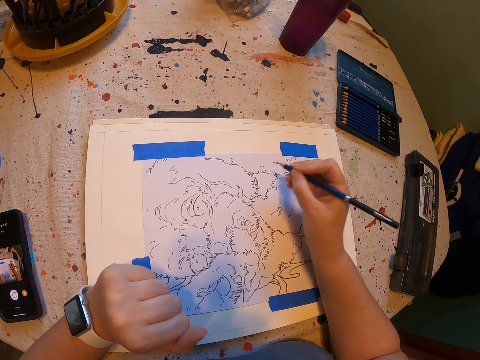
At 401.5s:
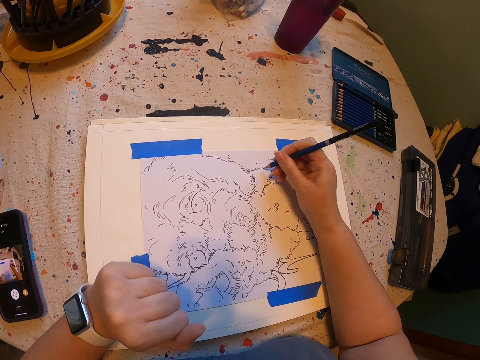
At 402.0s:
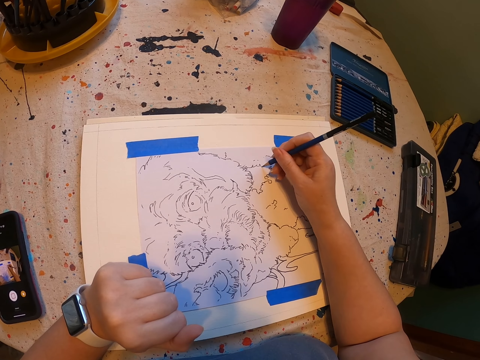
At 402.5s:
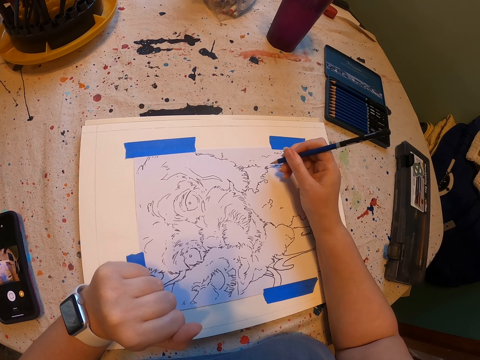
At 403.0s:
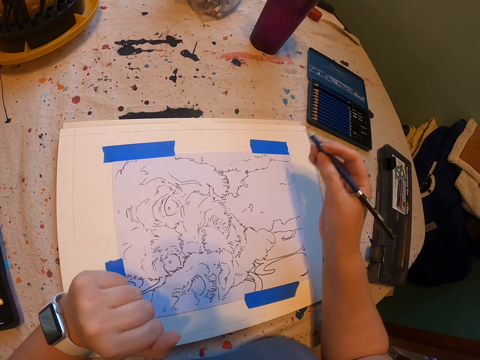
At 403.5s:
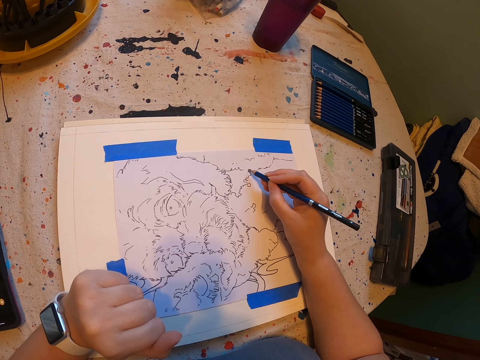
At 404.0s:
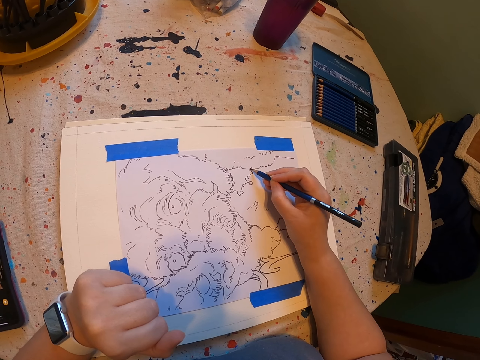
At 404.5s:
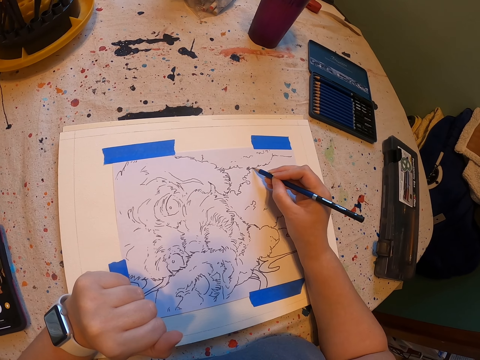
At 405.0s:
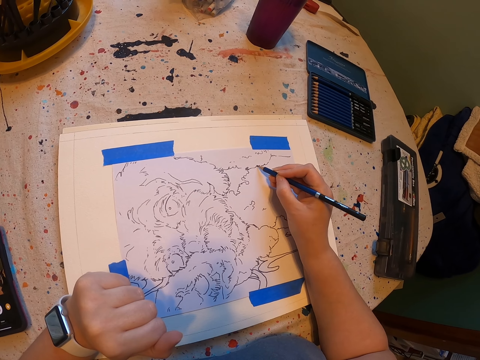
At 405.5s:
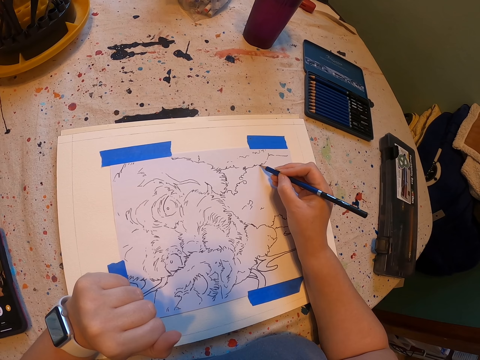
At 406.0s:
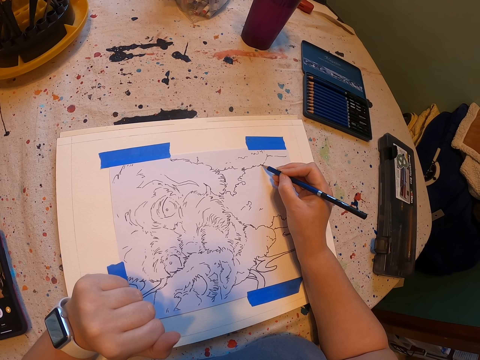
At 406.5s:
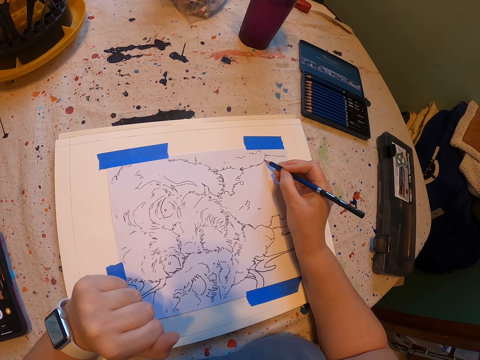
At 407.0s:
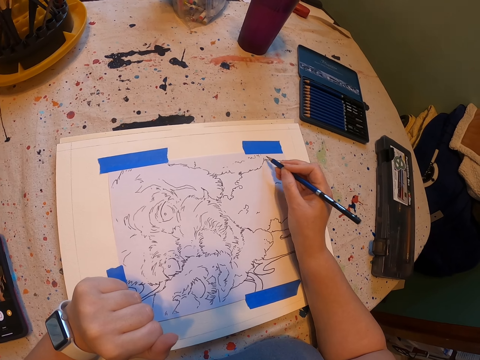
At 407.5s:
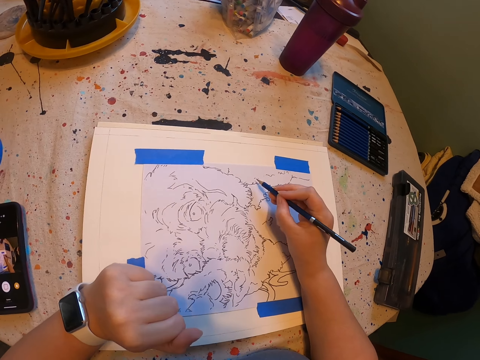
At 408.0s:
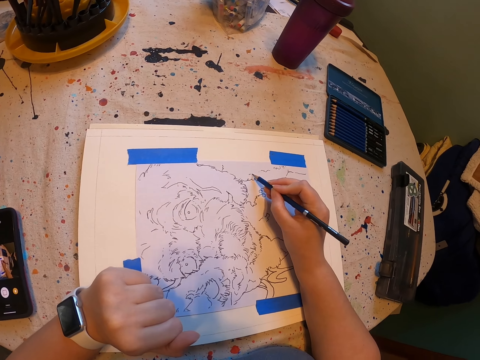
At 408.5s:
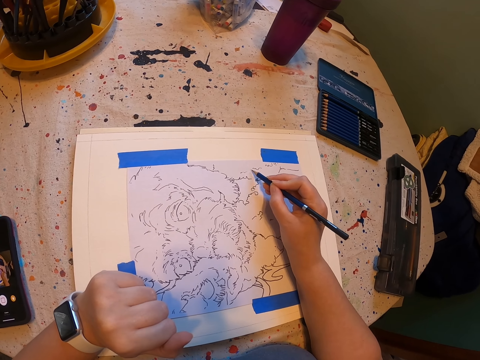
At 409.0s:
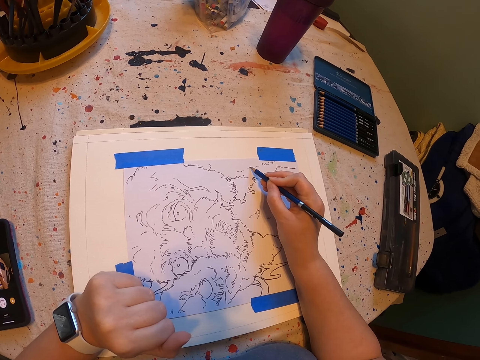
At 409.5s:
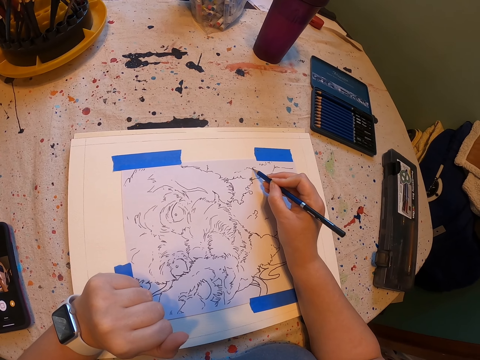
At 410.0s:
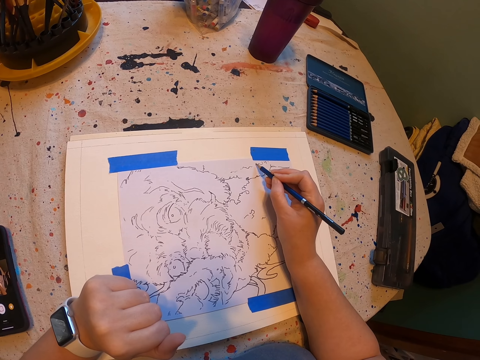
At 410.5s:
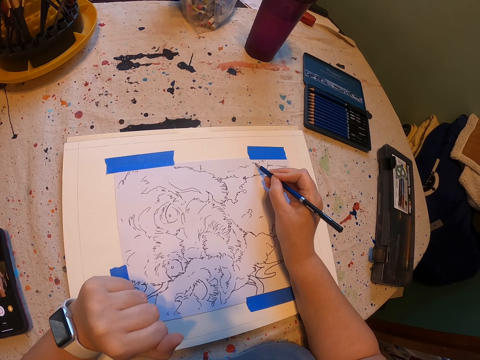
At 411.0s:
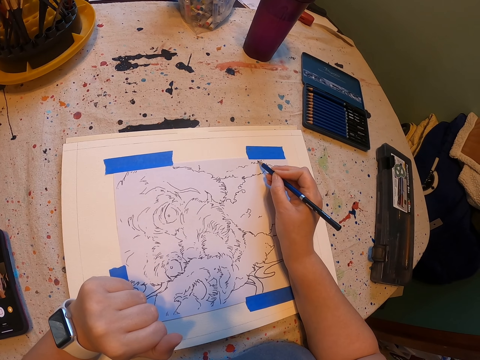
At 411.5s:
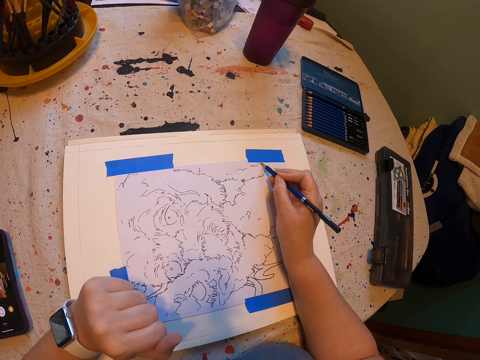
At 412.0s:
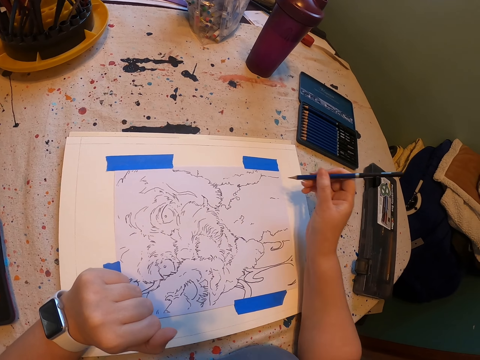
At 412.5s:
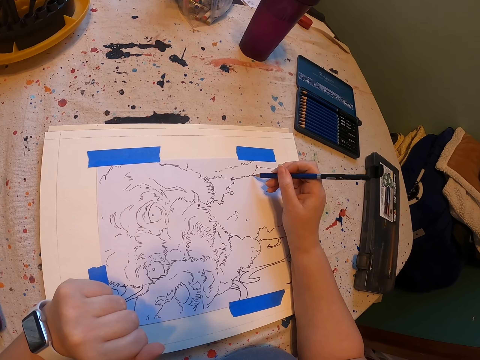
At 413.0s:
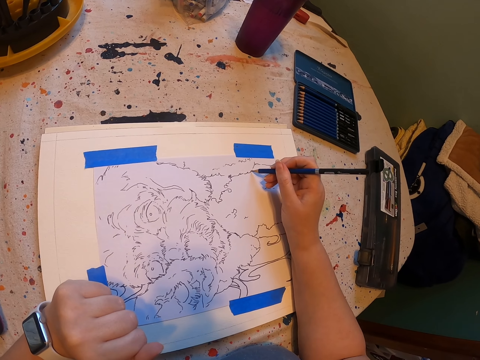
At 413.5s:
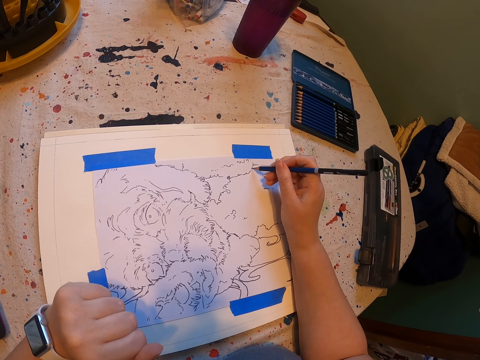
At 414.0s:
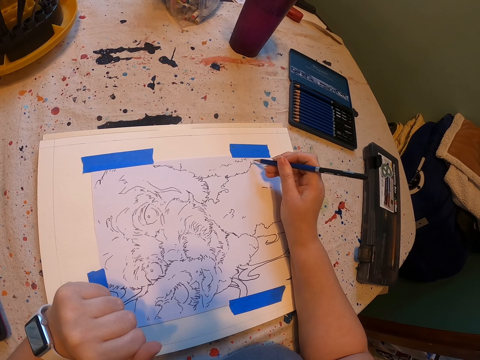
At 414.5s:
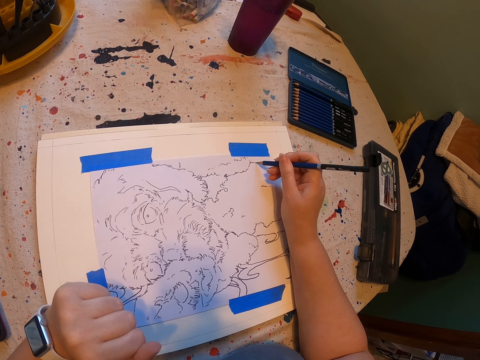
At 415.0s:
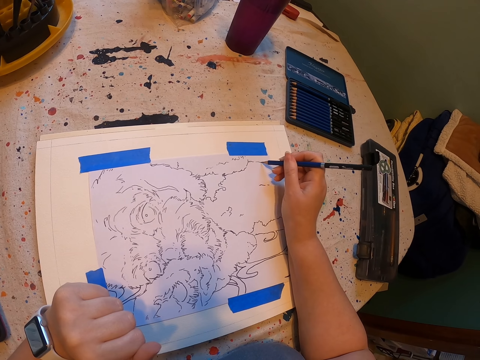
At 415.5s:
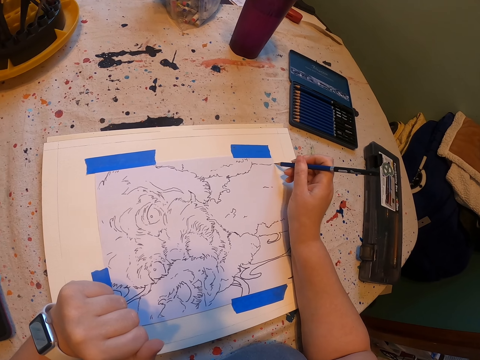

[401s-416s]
The camera wearer moves the hand. They draw on the paint paper. They draw on the paint paper again. They move the hand. They draw on the paint paper. They move the hand. They draw on the paint paper.

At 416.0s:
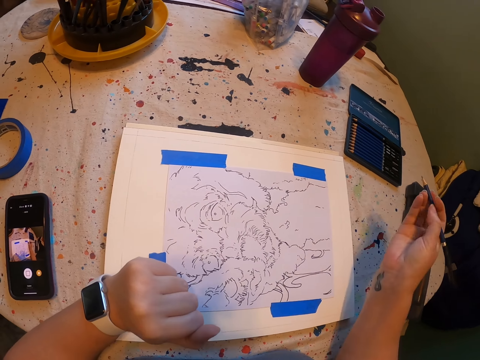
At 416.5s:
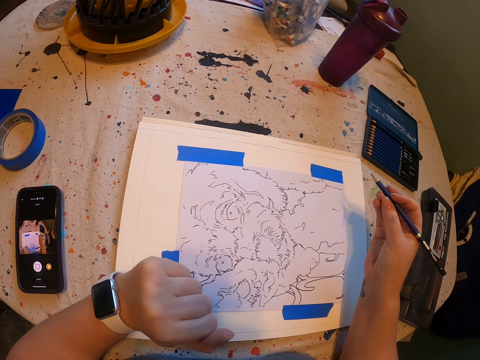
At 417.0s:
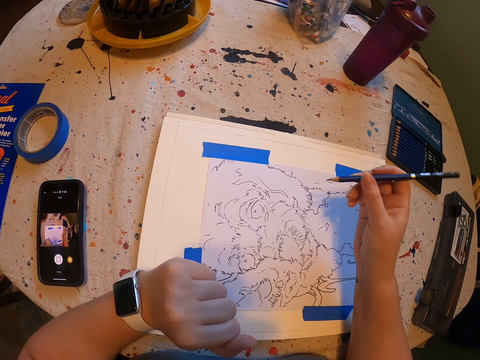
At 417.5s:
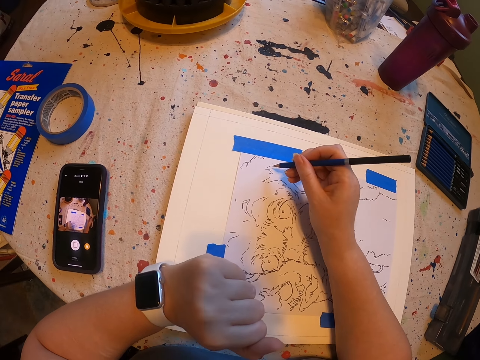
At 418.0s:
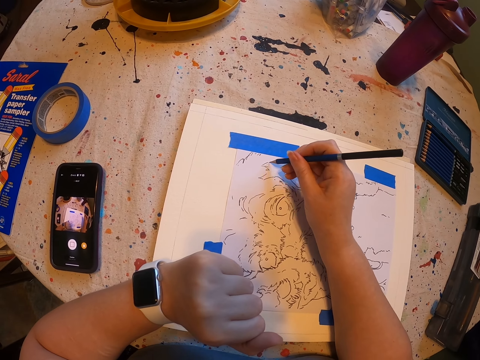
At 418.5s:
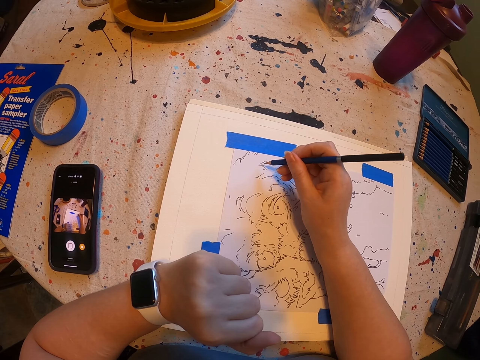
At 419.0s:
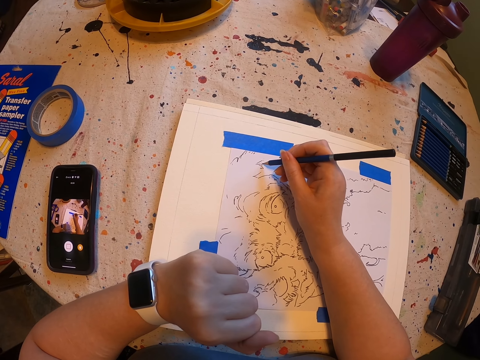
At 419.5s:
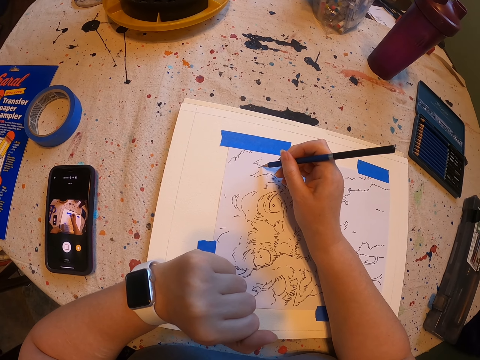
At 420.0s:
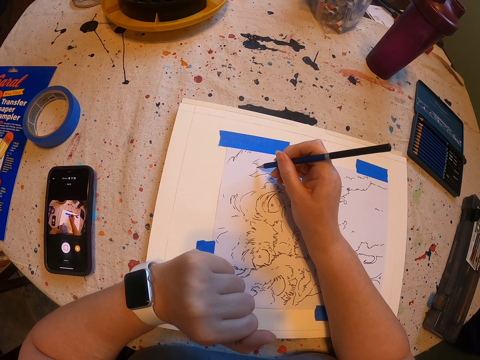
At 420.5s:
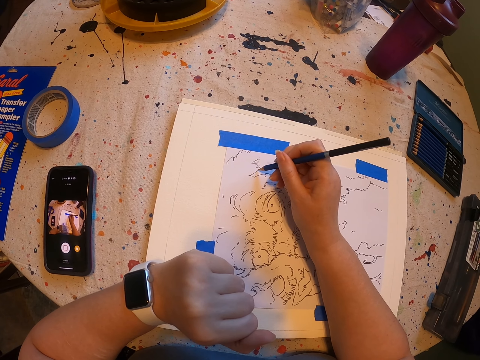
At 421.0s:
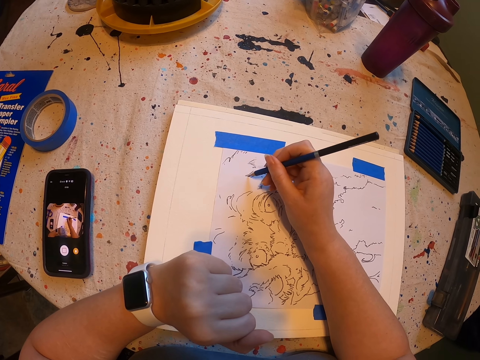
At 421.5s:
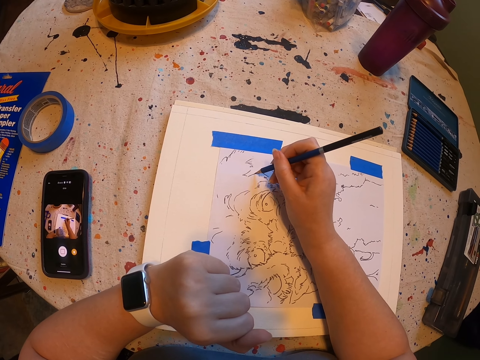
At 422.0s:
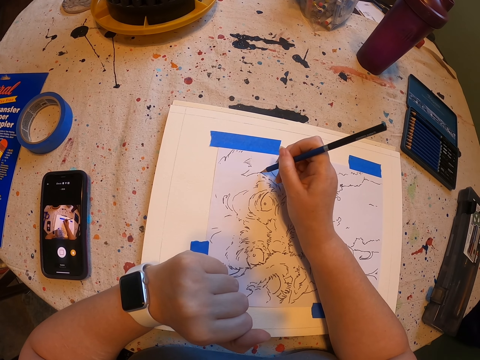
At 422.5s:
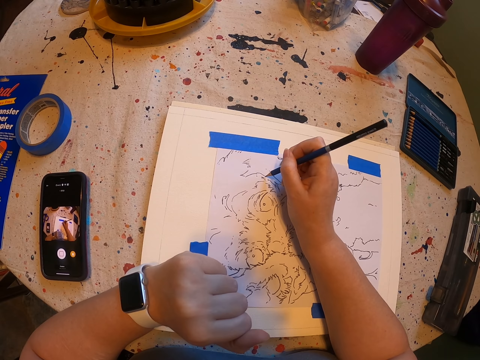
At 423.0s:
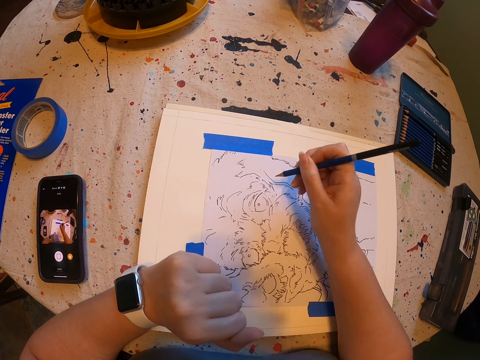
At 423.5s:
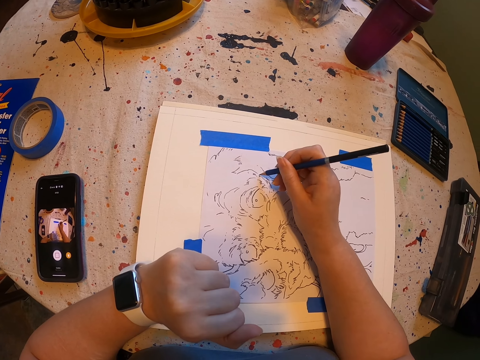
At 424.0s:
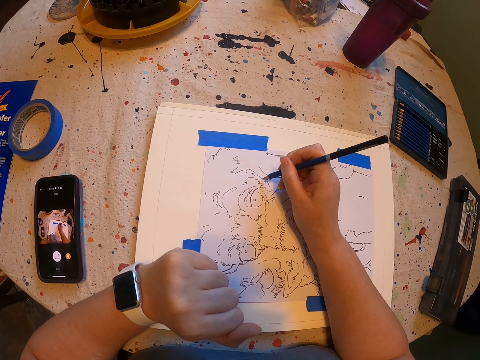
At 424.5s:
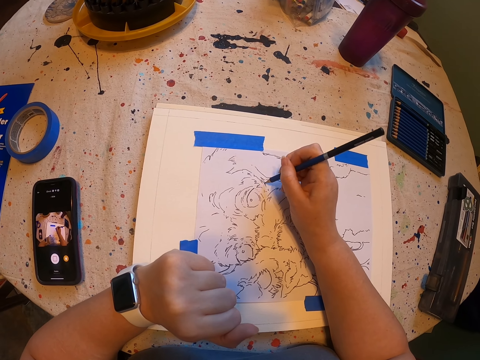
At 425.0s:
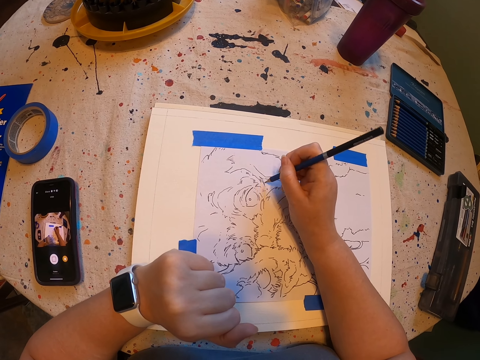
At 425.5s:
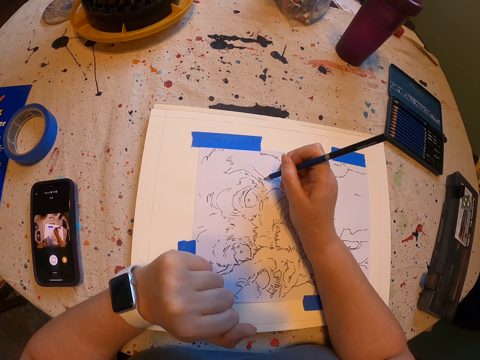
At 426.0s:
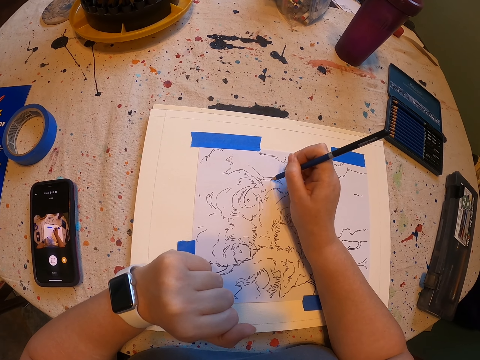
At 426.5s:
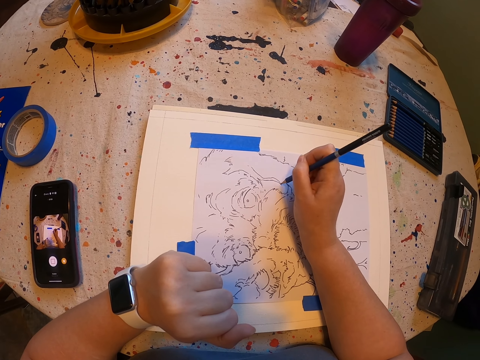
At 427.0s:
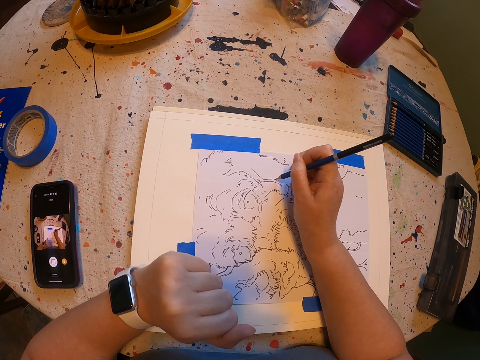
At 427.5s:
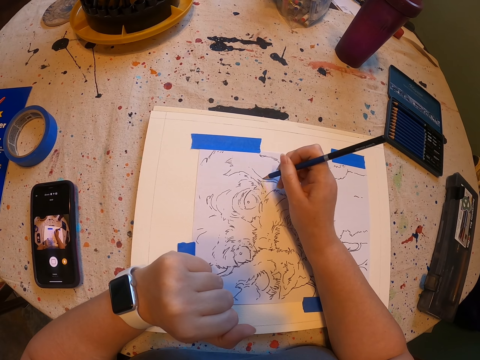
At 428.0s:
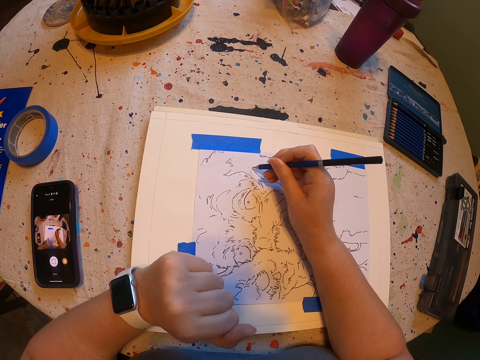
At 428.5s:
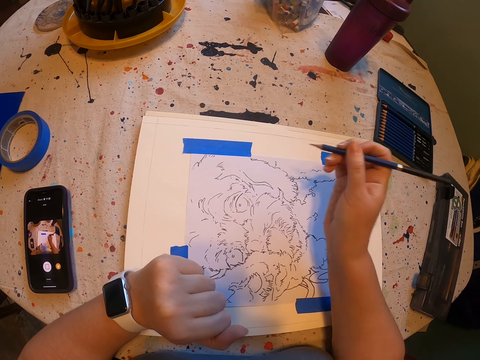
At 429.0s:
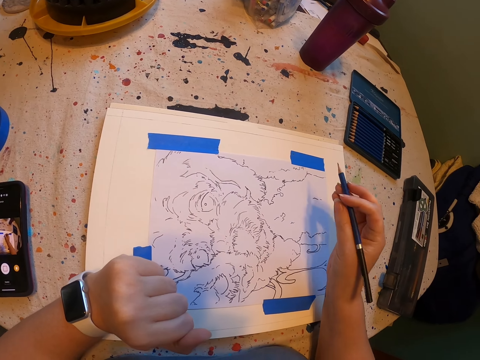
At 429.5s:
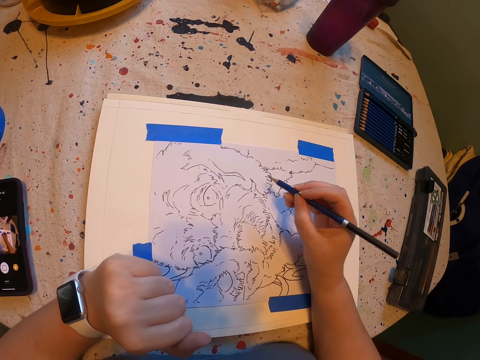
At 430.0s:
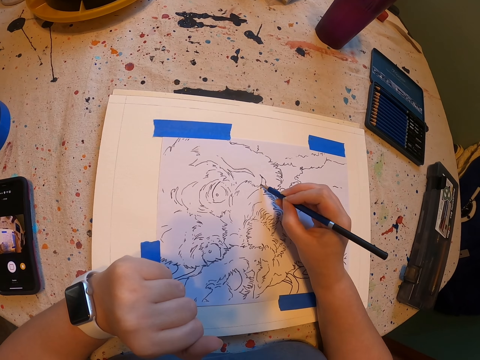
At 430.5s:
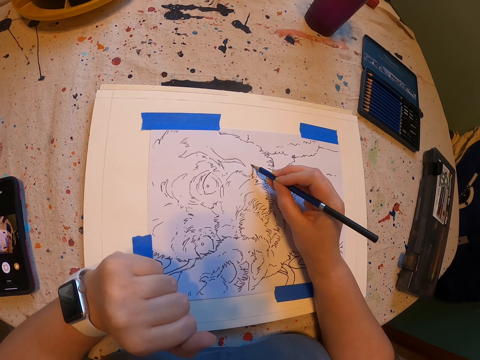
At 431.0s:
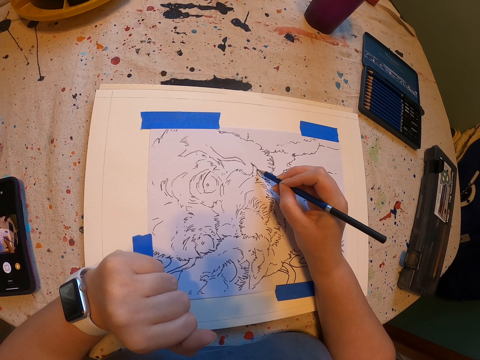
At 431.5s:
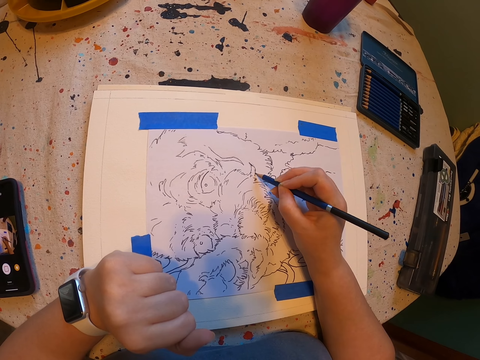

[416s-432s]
The camera wearer moves the hand. They draw on the paint paper. They move the hand.
